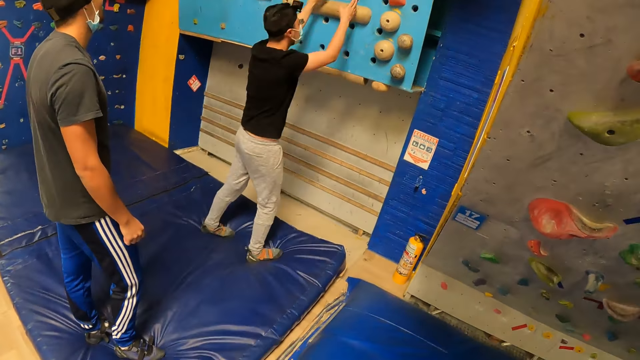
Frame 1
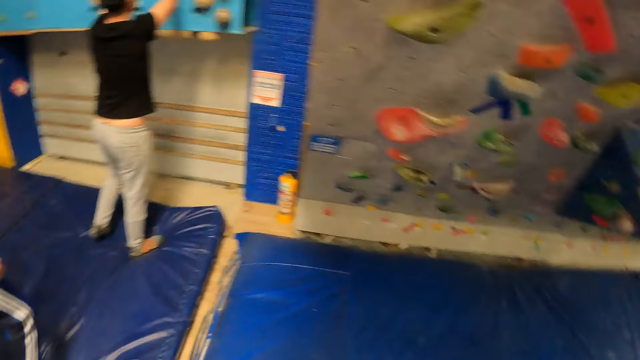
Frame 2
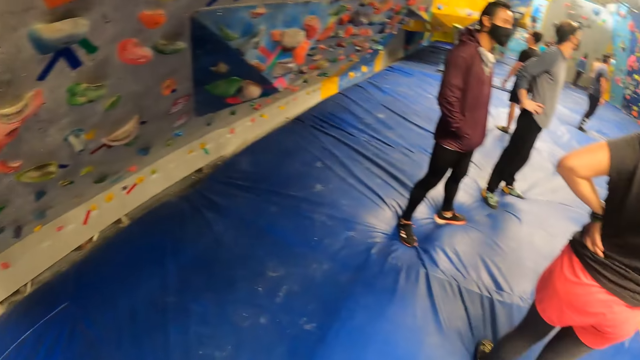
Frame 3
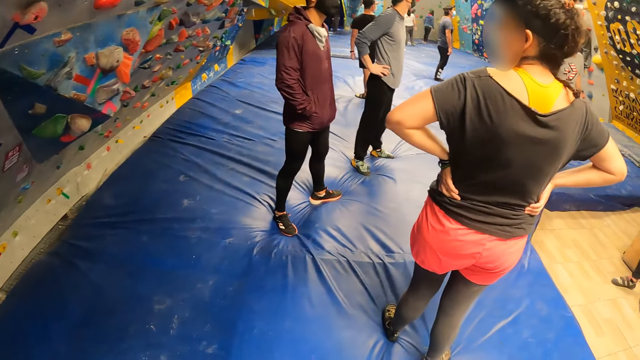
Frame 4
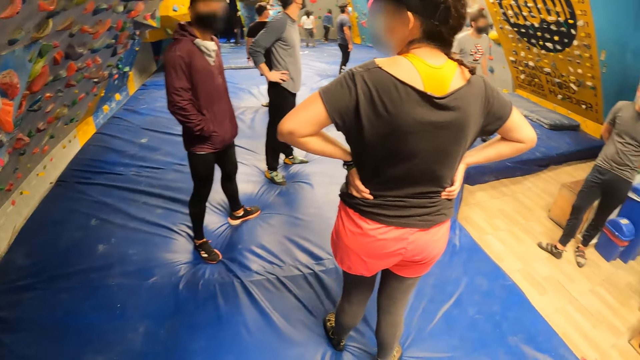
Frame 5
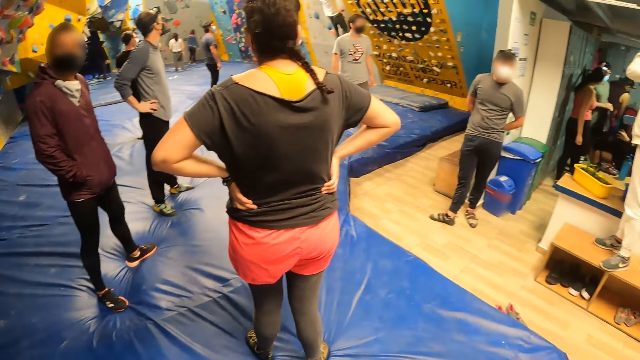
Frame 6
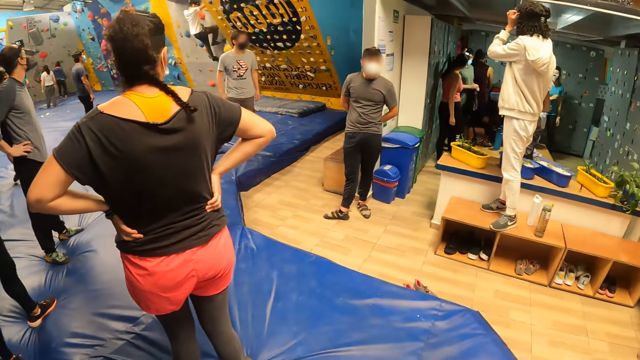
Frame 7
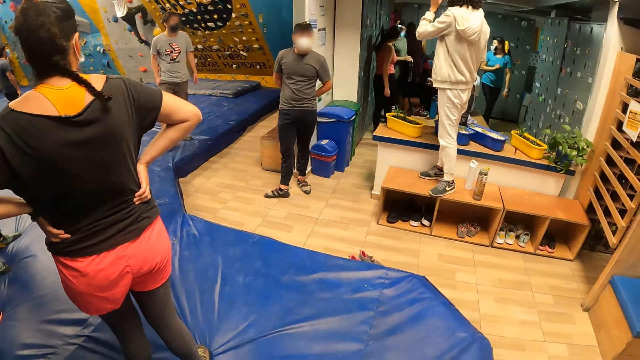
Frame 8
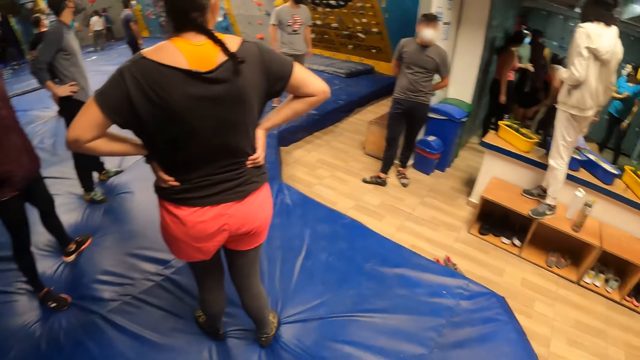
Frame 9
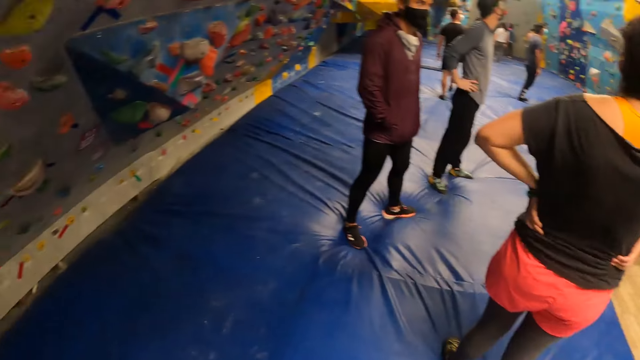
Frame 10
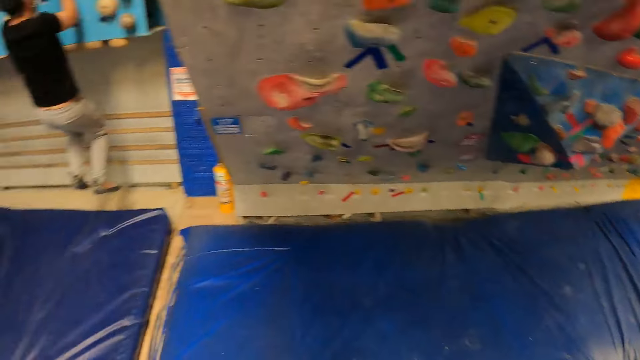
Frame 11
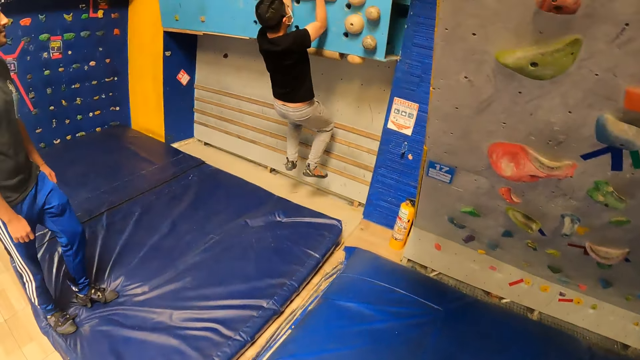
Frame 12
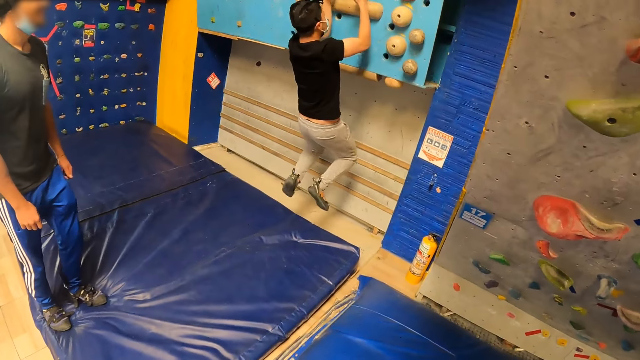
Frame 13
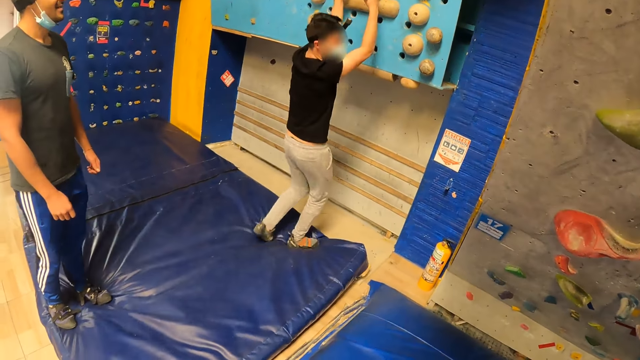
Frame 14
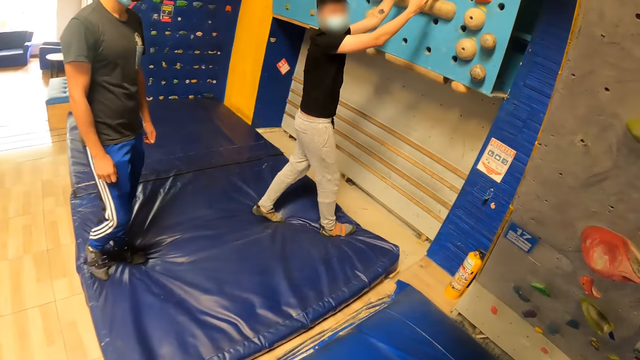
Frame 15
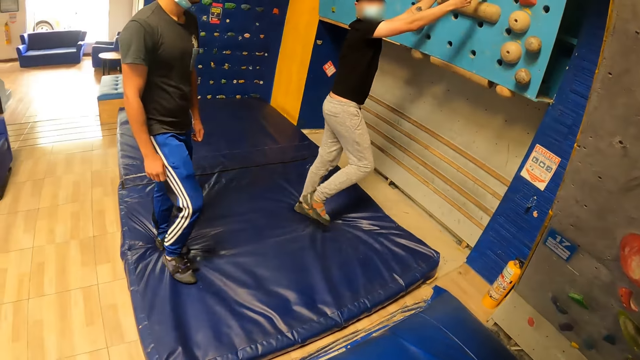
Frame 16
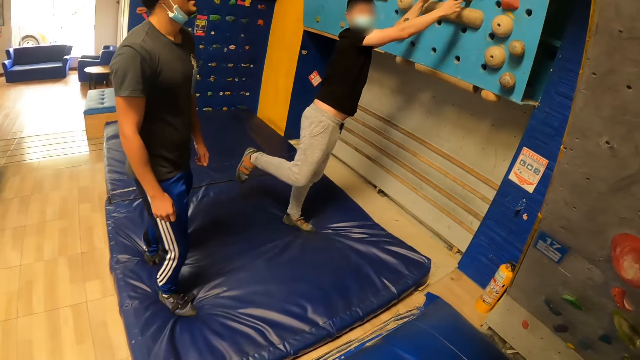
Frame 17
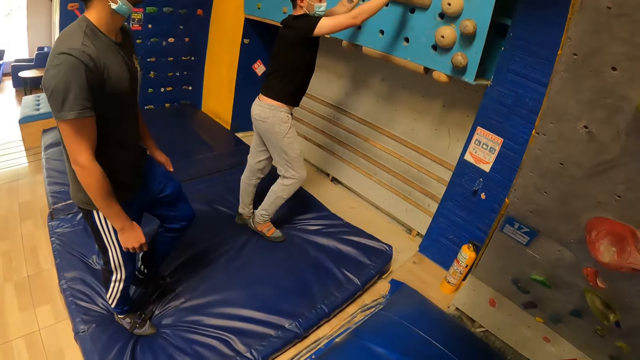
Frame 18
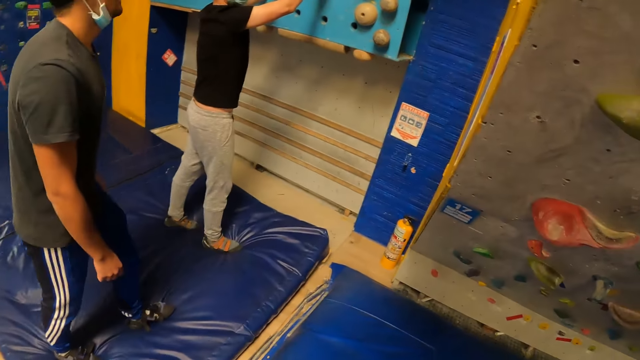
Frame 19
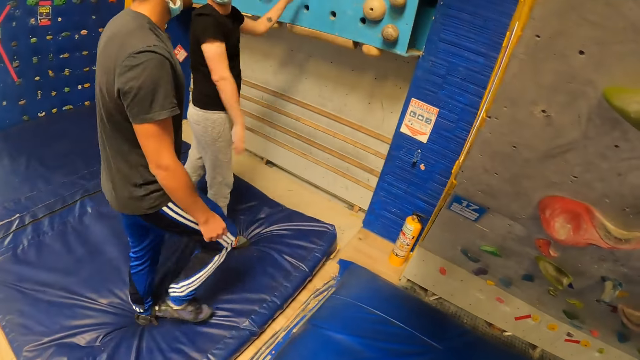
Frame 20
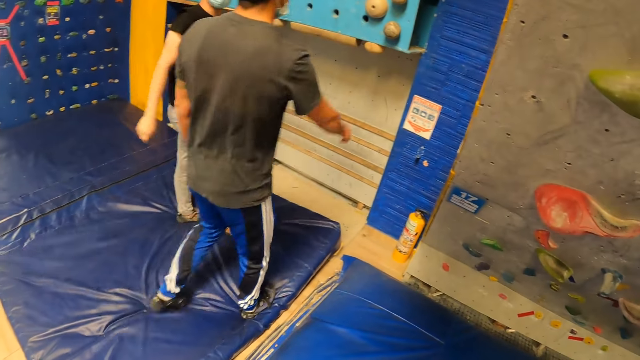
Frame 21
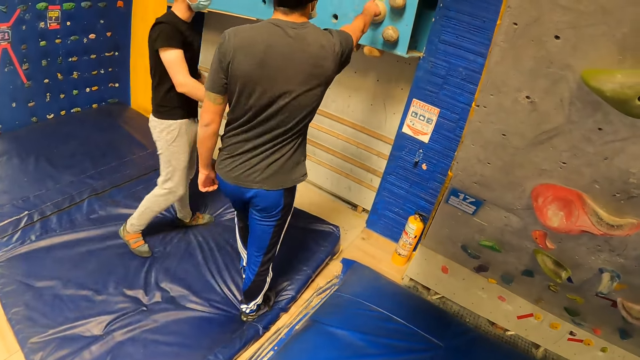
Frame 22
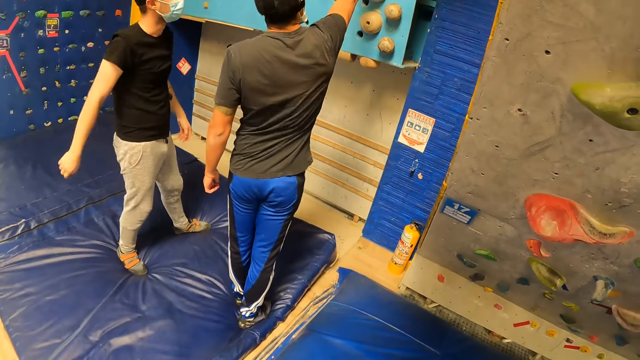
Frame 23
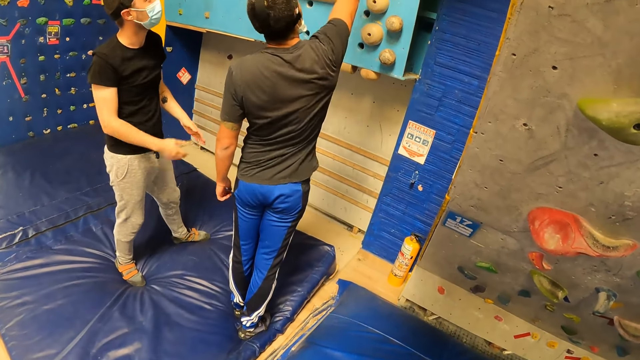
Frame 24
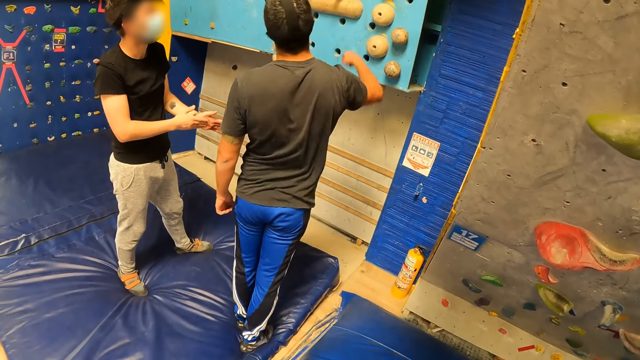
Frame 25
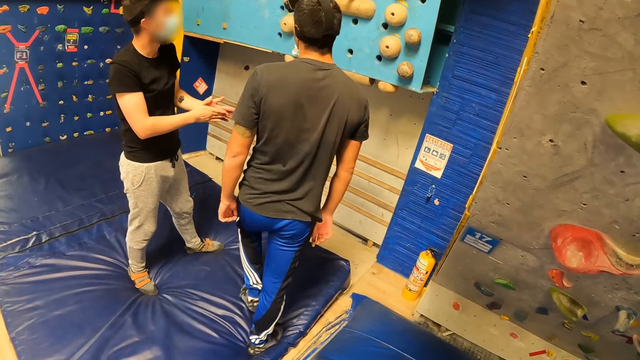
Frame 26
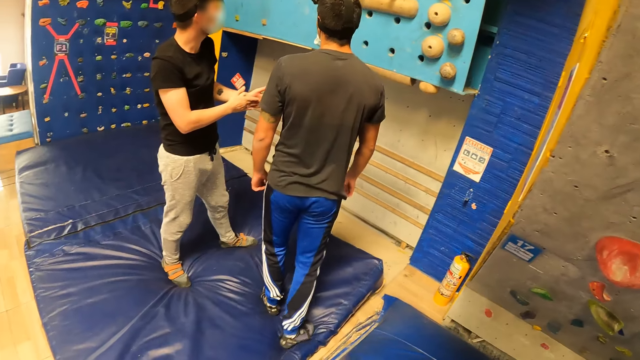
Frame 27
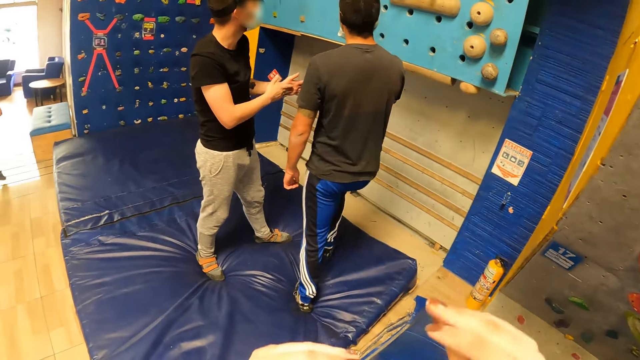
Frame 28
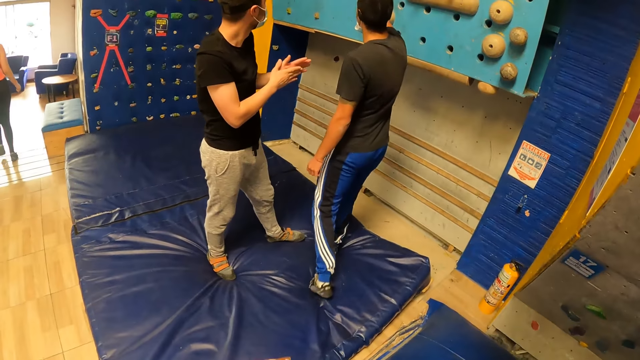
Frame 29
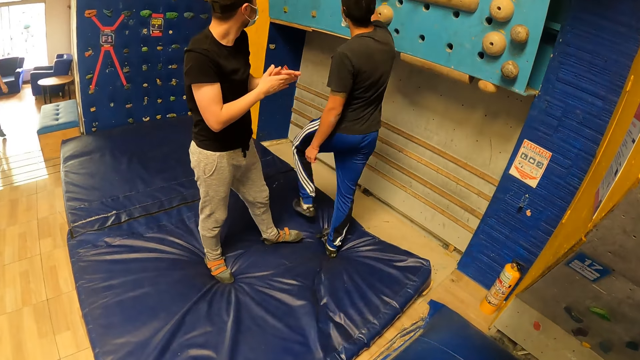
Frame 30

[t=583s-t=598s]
A lady walks on the floor. A man climbs the wall, jumps down from the wall, and steps on the bouncy surface. Another man walks on the bouncy surface, walks to the wall, and touches the board.

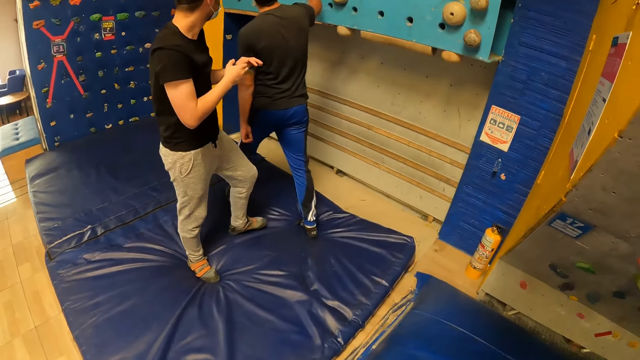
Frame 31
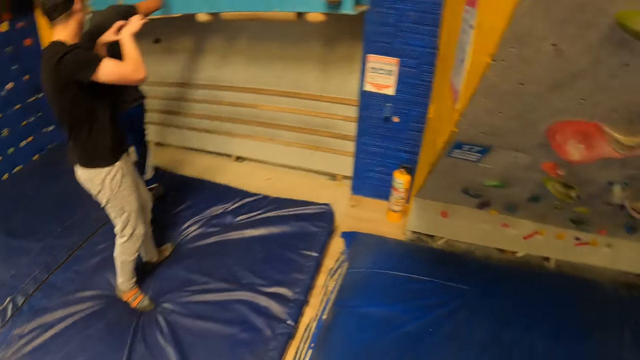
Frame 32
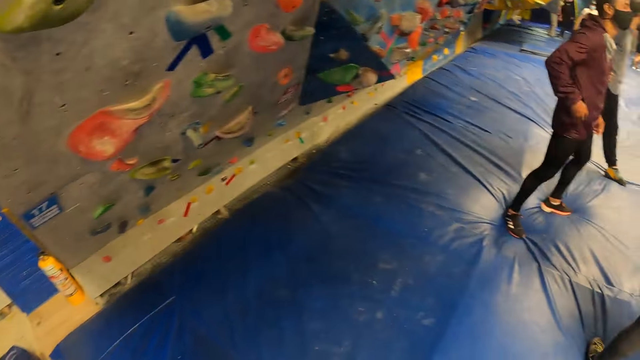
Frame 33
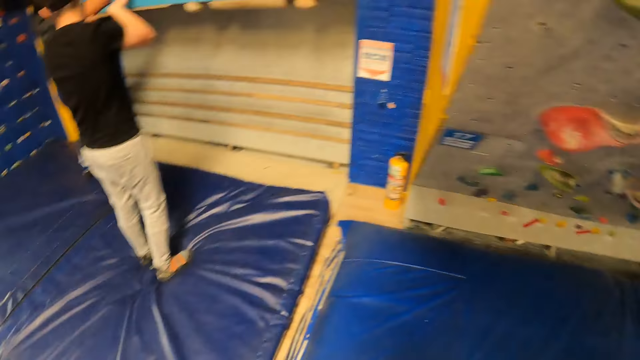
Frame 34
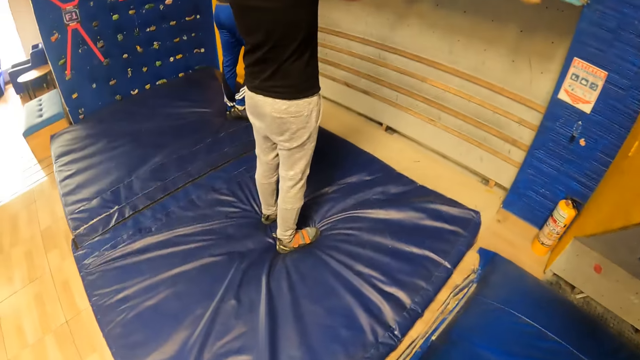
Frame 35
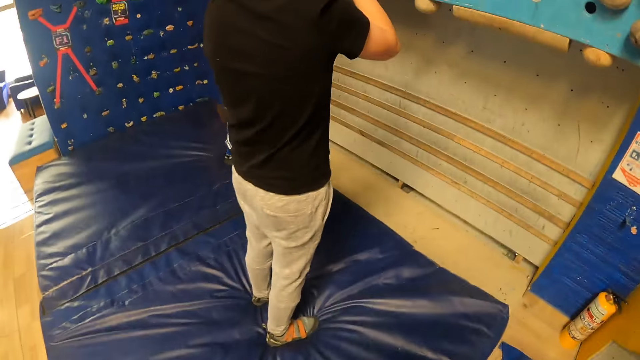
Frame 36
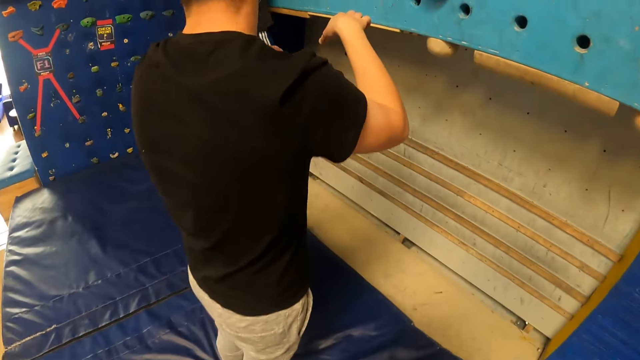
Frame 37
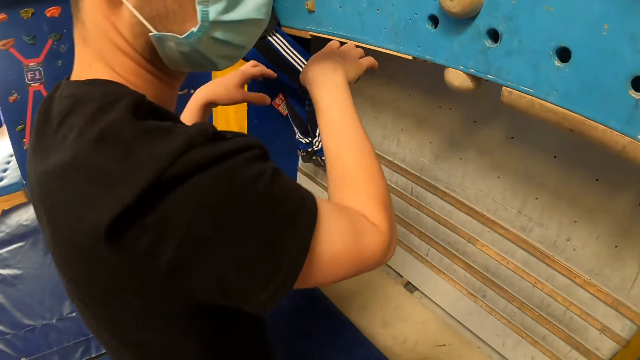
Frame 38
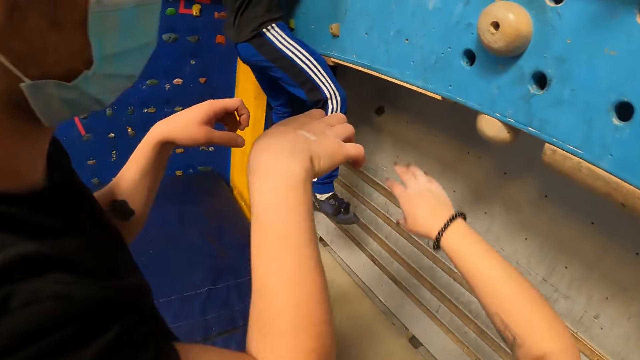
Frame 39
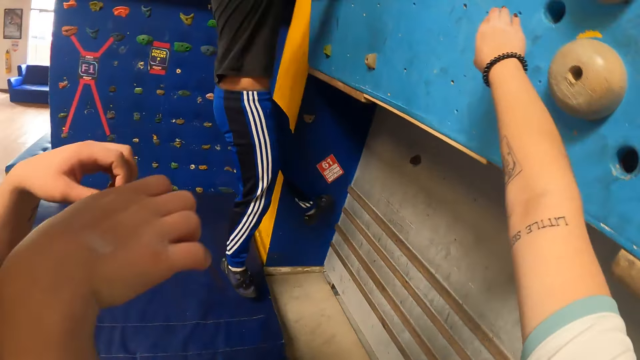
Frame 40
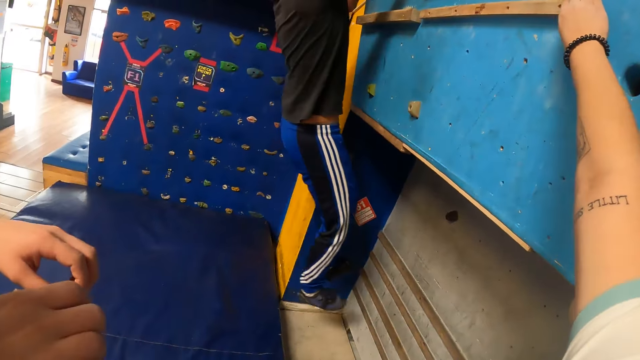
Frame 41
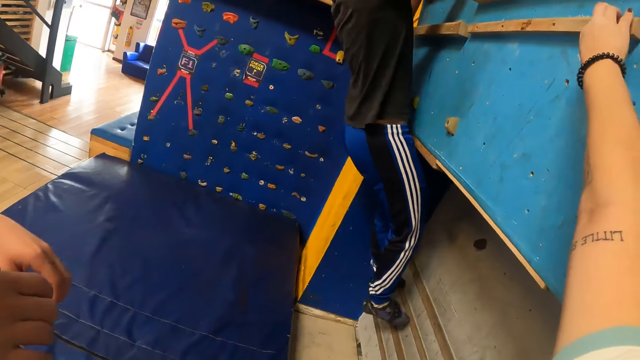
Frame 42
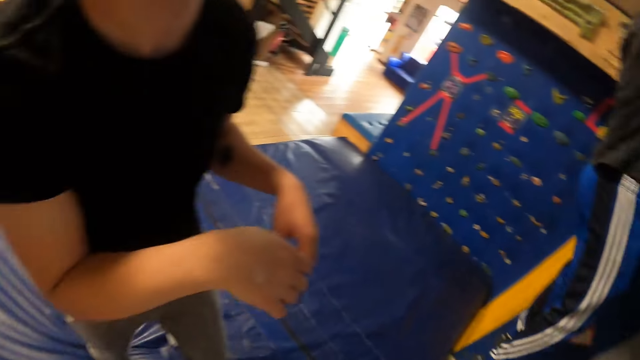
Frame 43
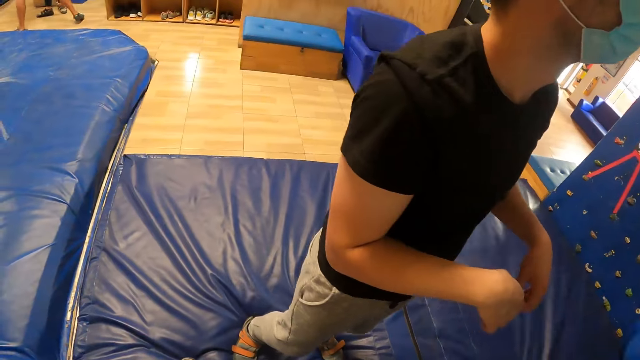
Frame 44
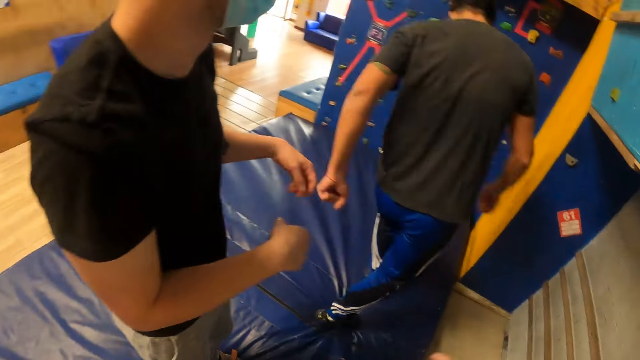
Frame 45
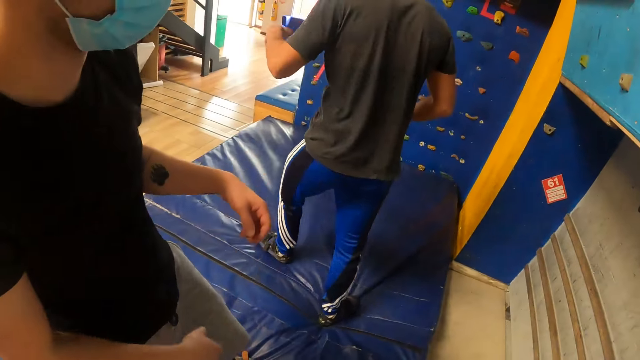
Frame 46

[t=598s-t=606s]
A man climbs the wall. The camera wearer touches the wall with her right hand.
